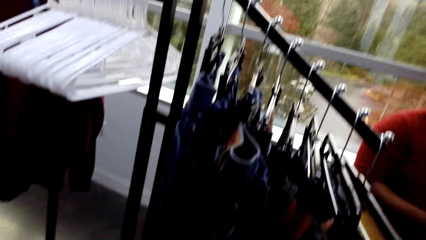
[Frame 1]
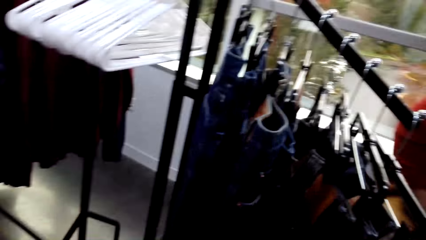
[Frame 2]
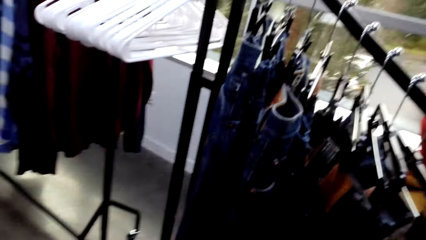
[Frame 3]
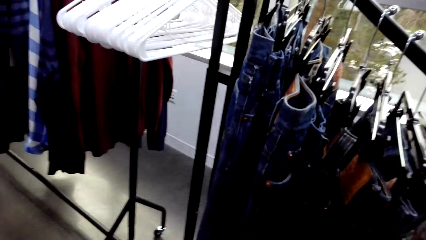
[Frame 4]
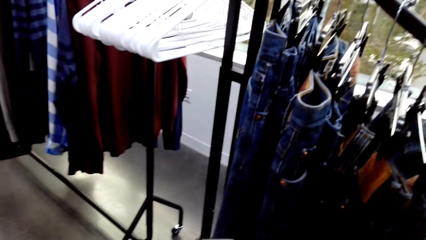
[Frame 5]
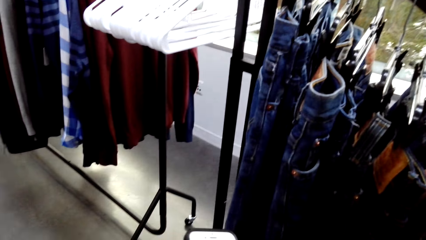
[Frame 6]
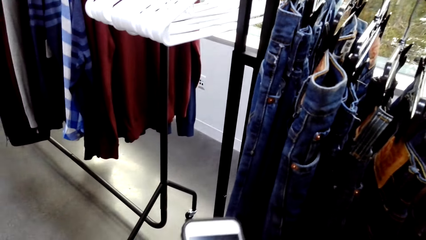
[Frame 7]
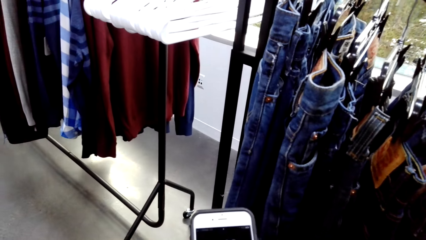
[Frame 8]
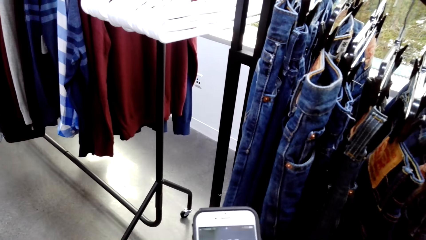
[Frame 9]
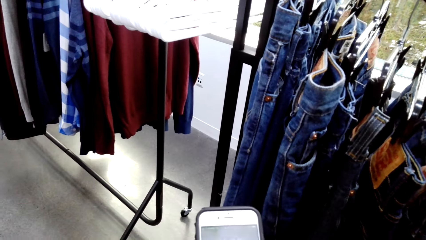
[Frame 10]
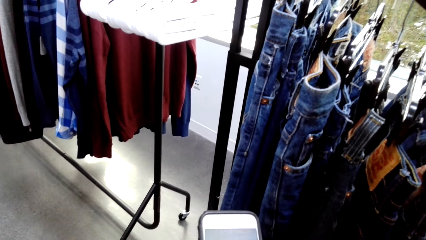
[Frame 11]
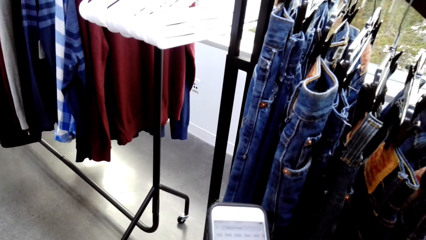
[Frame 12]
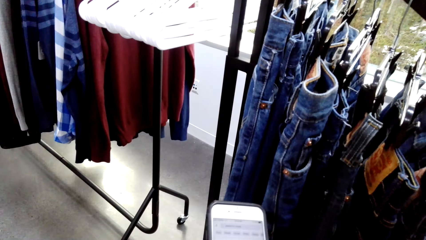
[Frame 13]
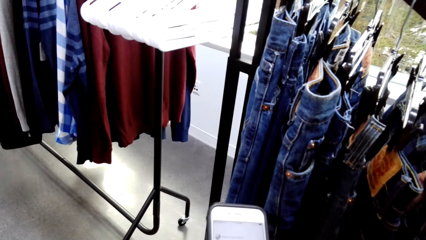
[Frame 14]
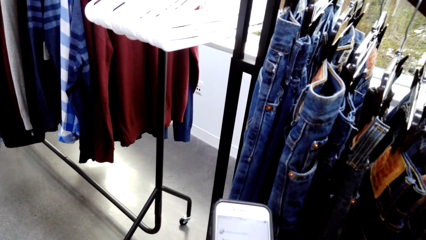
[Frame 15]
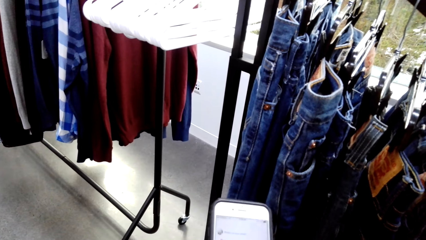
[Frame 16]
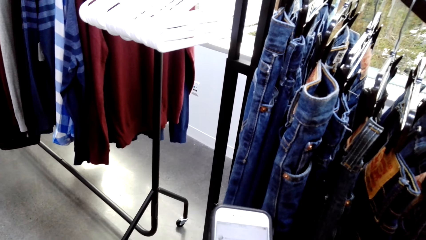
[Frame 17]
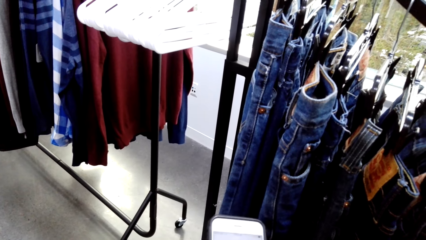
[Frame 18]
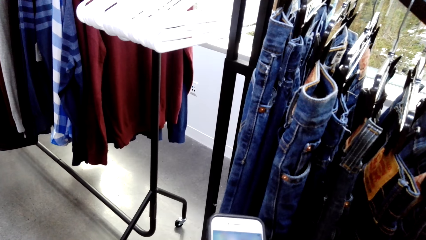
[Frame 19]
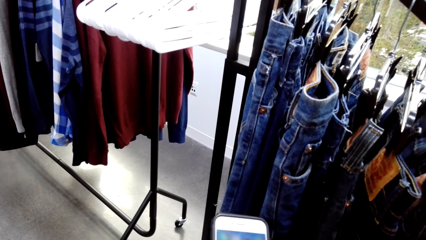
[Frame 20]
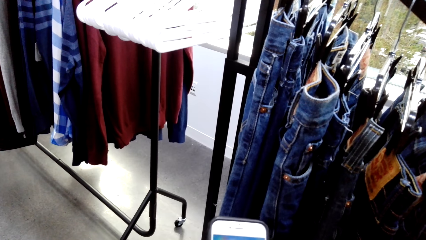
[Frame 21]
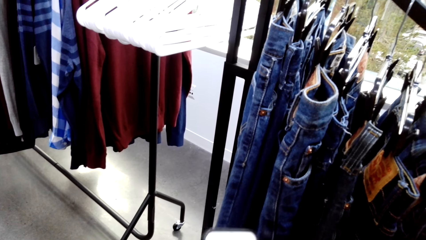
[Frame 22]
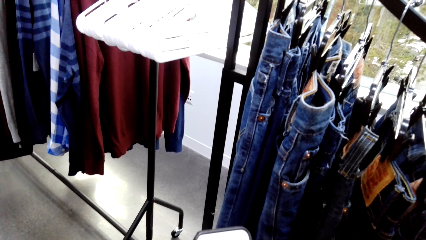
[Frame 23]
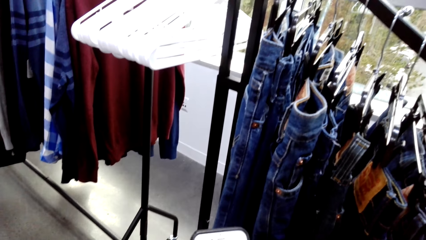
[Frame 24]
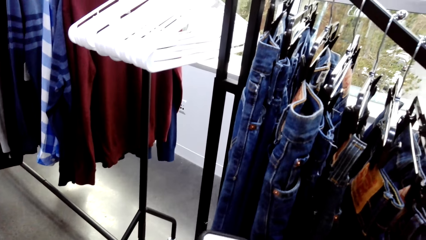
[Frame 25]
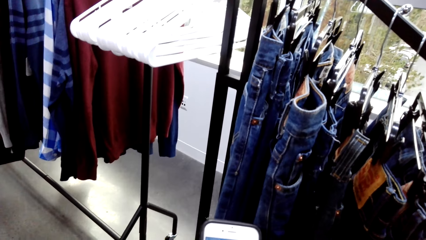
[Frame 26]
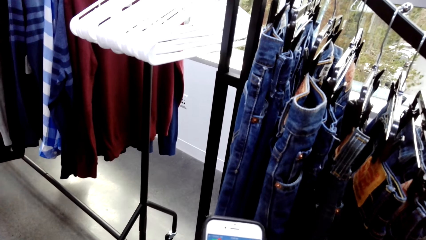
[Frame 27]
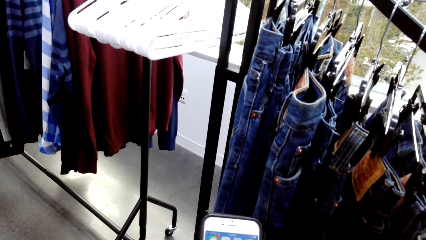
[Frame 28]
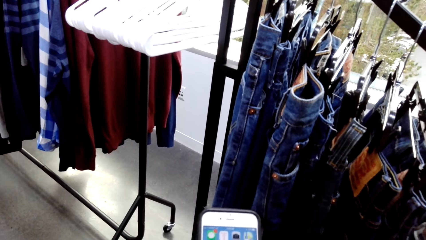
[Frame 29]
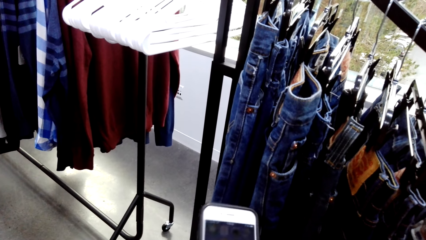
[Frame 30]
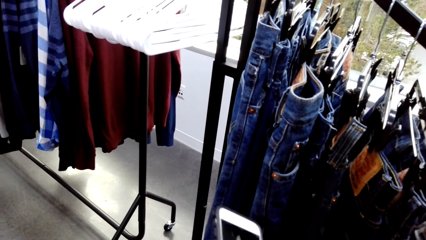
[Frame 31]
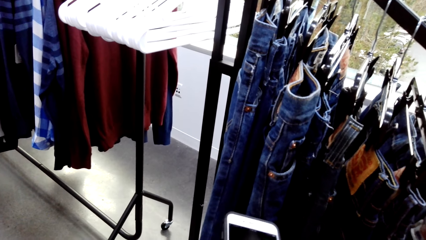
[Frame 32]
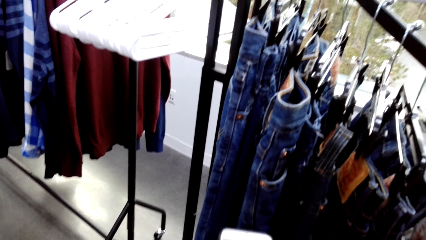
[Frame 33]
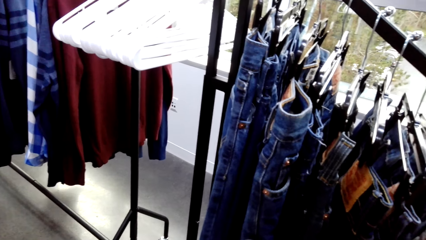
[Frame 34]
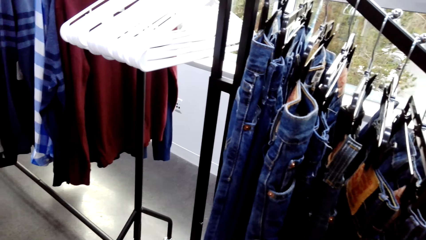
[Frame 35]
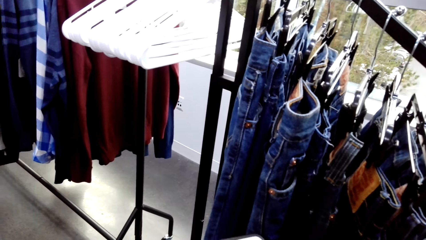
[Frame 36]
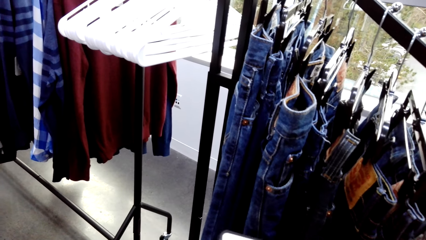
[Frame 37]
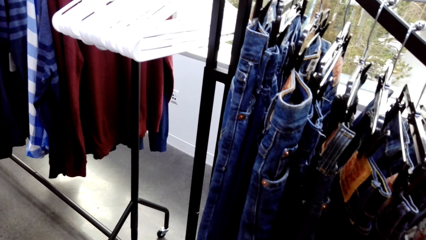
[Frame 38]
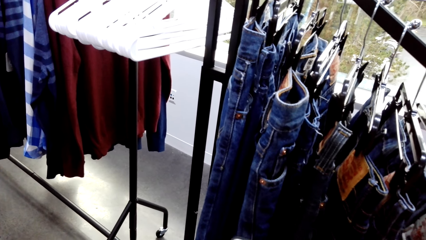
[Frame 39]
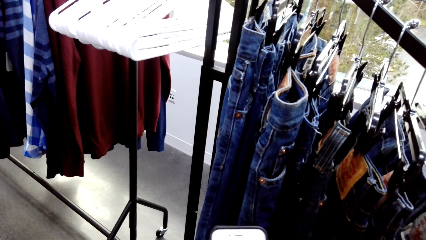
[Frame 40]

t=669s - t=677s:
The camera wearer operates the phone. They hold the phone.

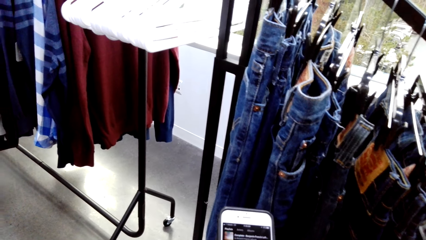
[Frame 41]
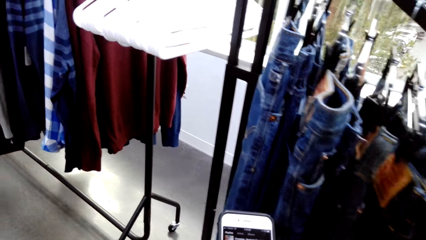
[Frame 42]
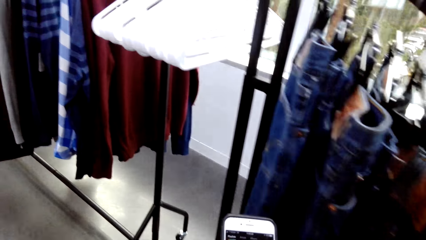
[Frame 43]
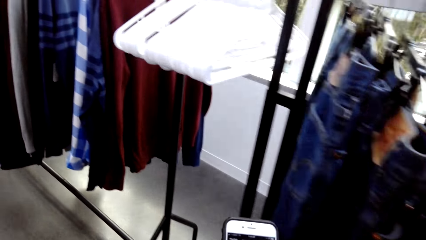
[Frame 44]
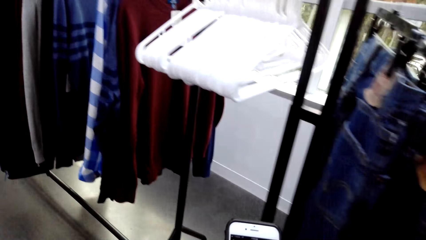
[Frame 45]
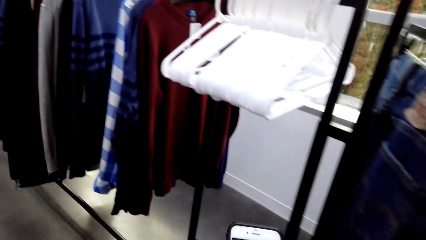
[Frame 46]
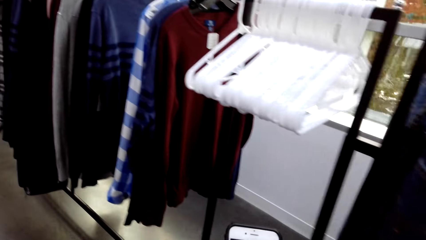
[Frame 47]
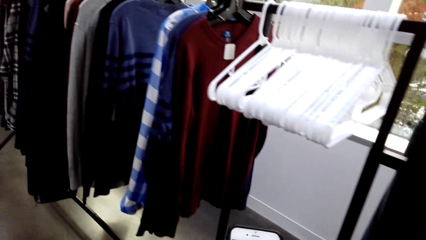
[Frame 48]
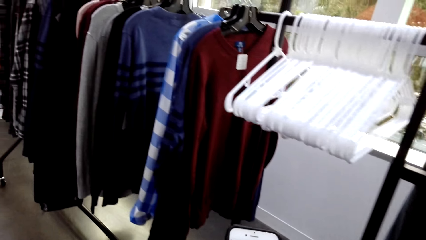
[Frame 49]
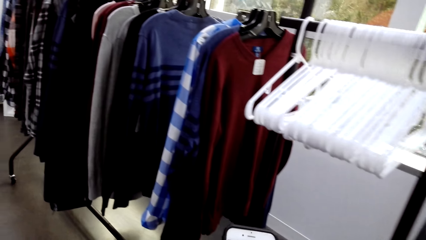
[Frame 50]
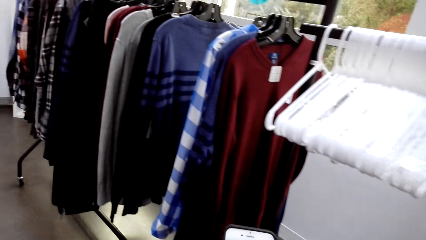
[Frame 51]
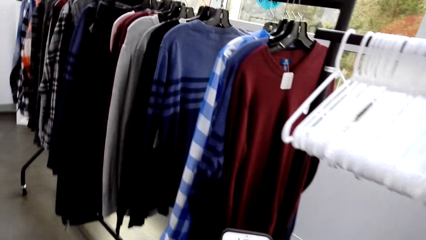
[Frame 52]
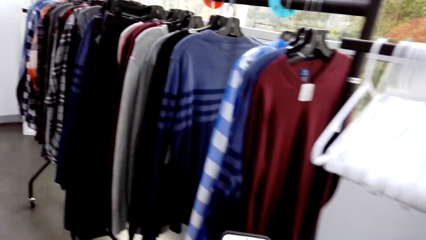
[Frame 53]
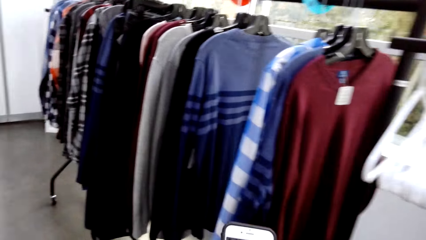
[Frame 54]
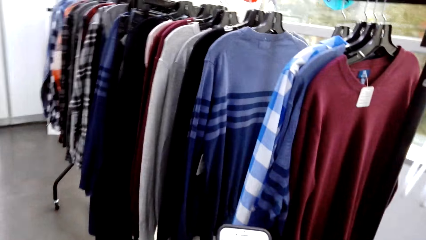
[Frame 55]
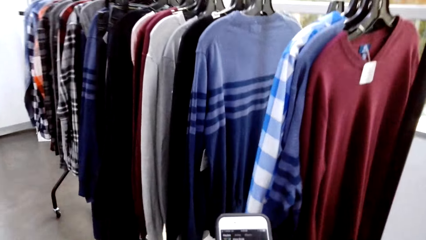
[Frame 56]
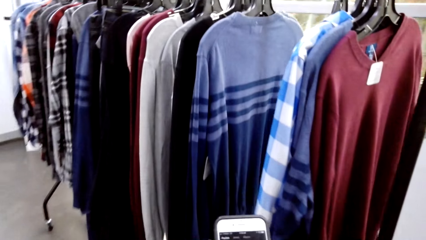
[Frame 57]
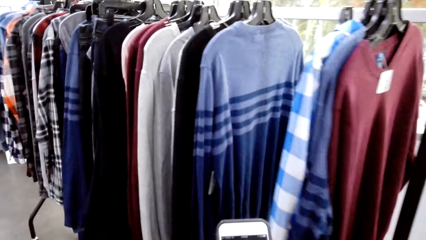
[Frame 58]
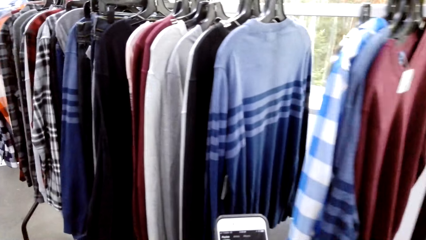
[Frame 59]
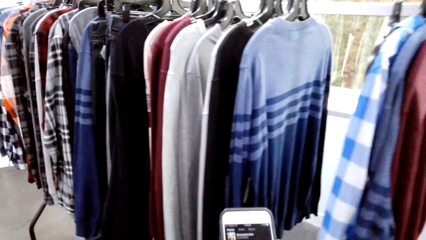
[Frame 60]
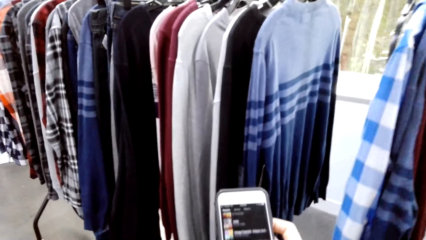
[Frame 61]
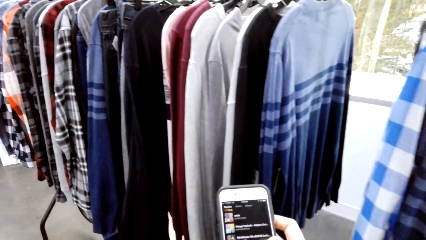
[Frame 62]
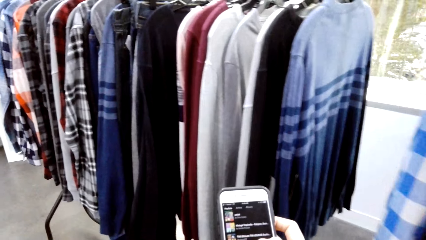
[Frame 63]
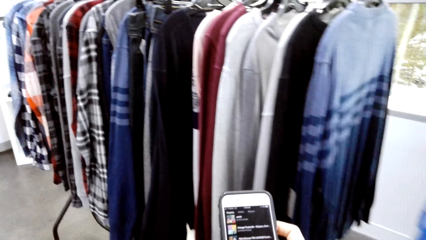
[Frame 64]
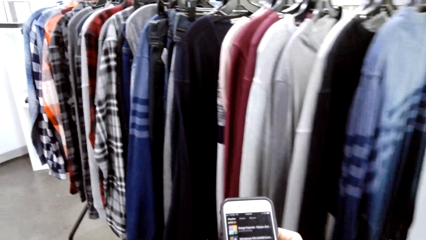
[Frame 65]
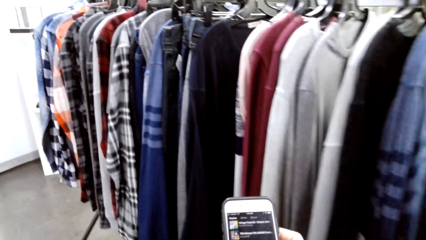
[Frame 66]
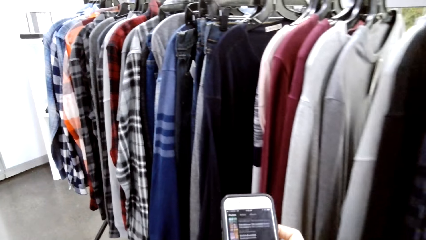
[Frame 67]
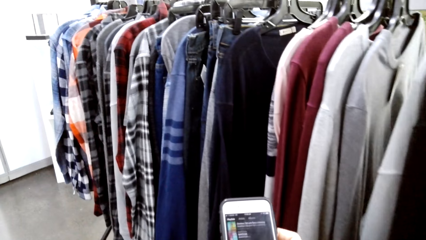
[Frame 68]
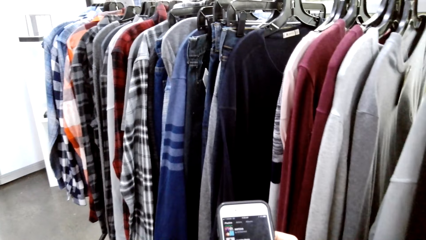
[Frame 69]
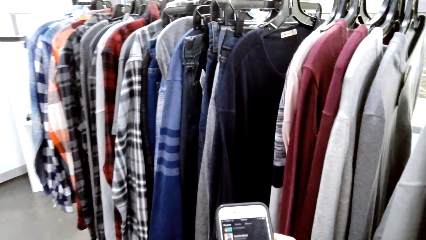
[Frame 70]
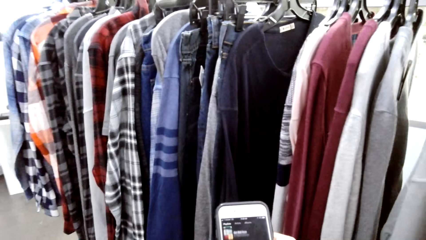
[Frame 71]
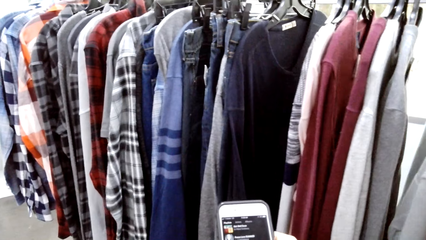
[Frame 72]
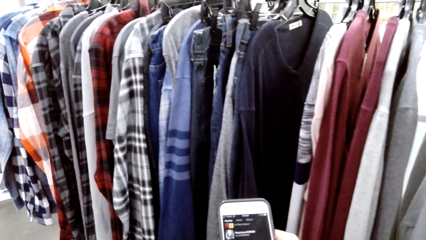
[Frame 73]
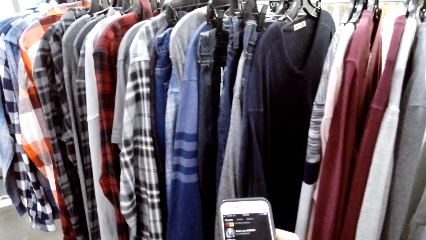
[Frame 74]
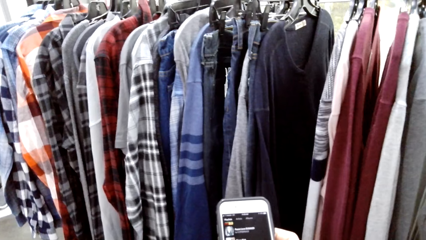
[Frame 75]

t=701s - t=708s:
The camera wearer walks beside the clothes.
